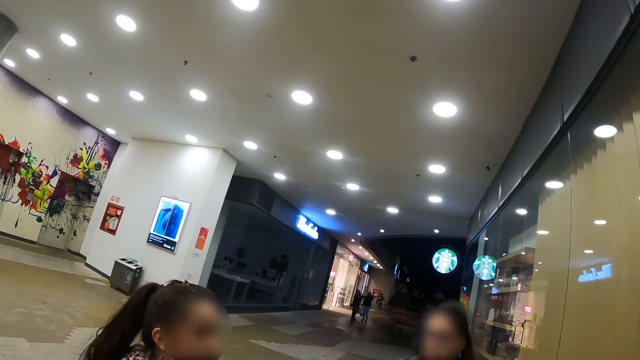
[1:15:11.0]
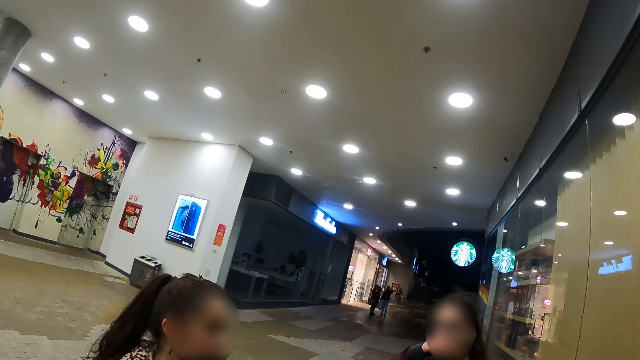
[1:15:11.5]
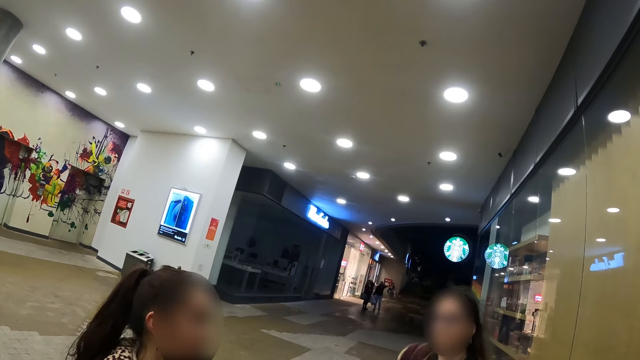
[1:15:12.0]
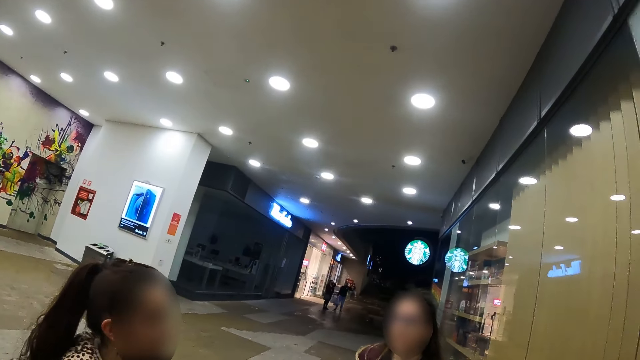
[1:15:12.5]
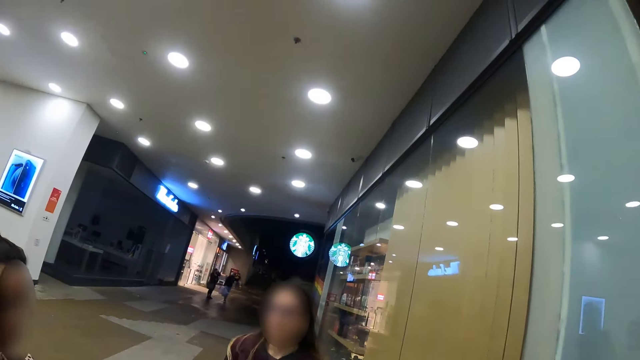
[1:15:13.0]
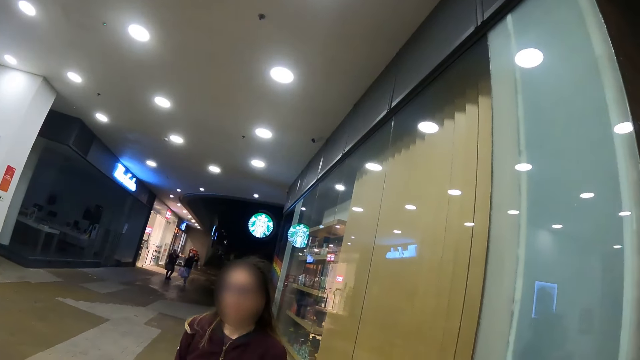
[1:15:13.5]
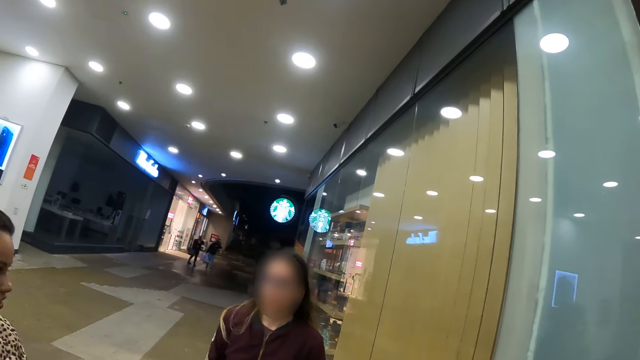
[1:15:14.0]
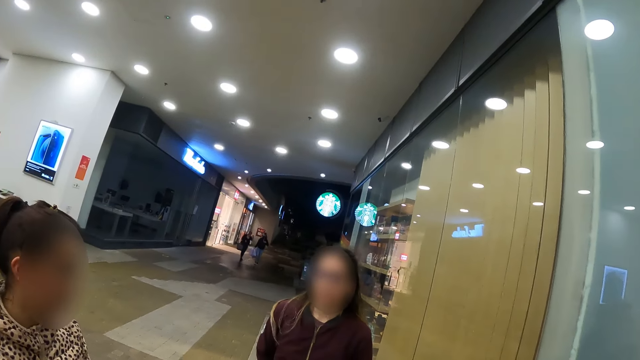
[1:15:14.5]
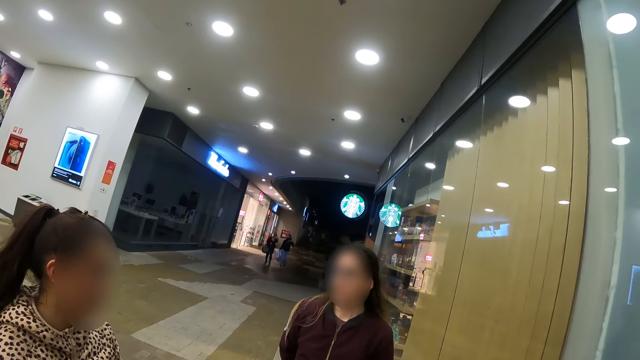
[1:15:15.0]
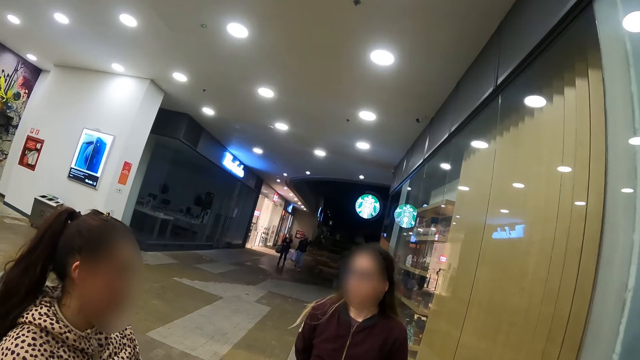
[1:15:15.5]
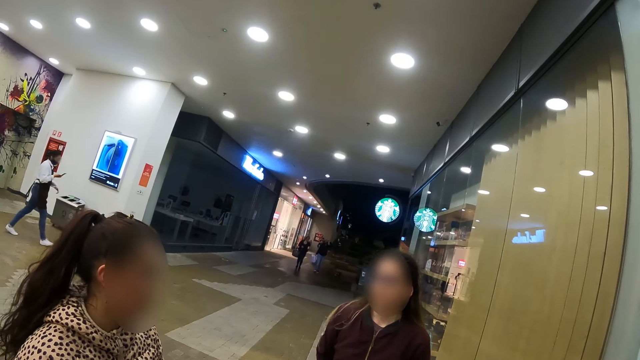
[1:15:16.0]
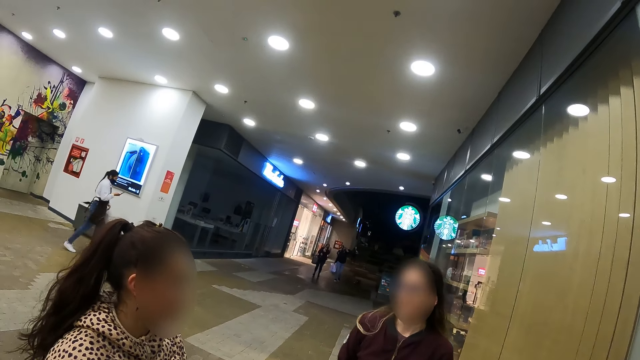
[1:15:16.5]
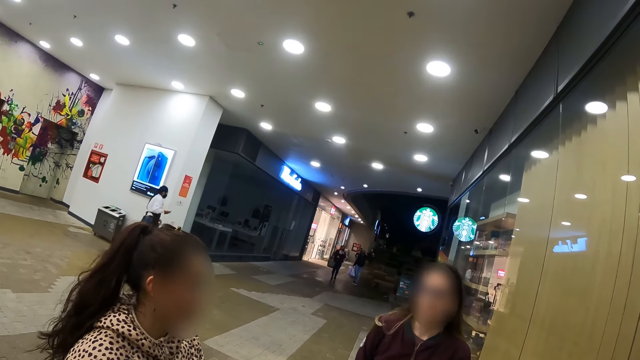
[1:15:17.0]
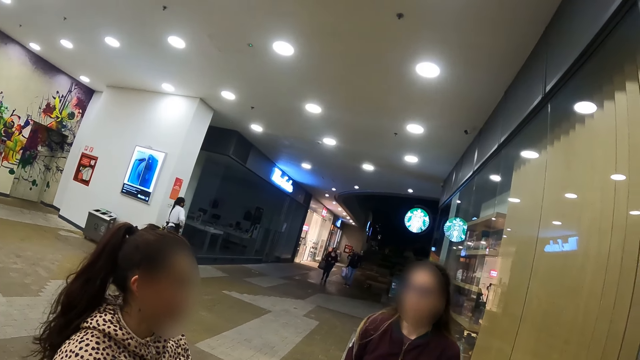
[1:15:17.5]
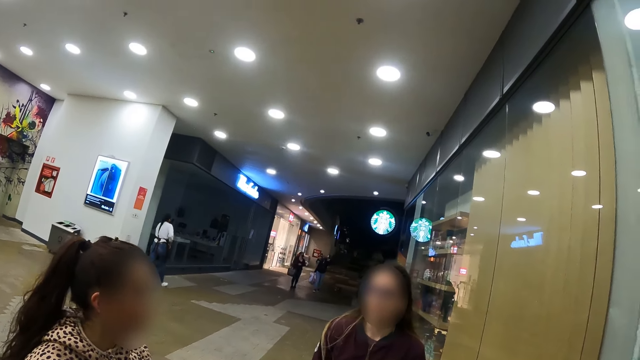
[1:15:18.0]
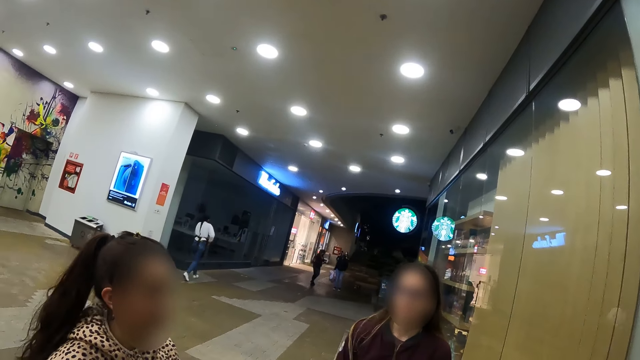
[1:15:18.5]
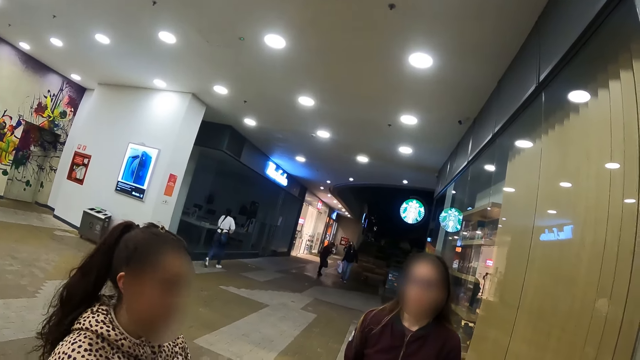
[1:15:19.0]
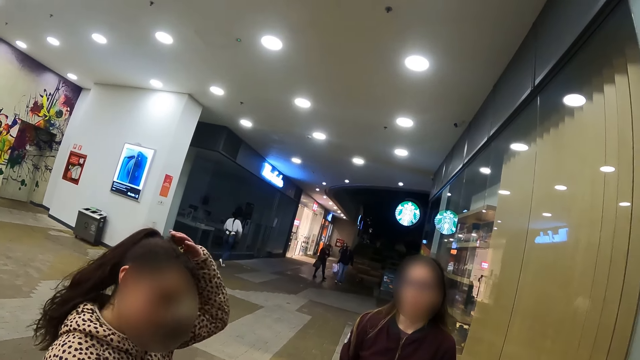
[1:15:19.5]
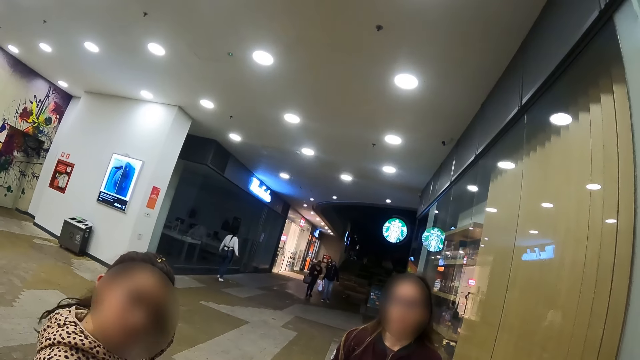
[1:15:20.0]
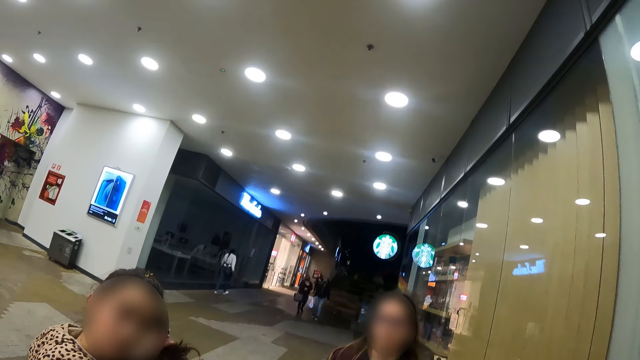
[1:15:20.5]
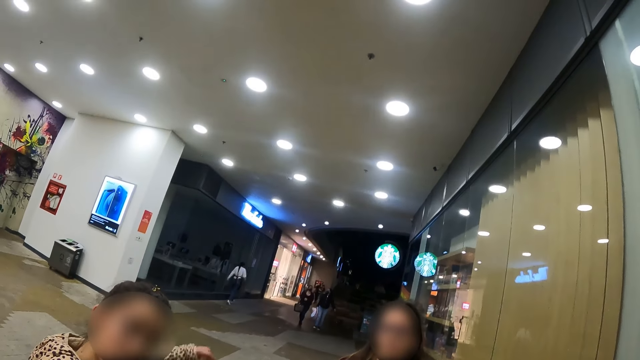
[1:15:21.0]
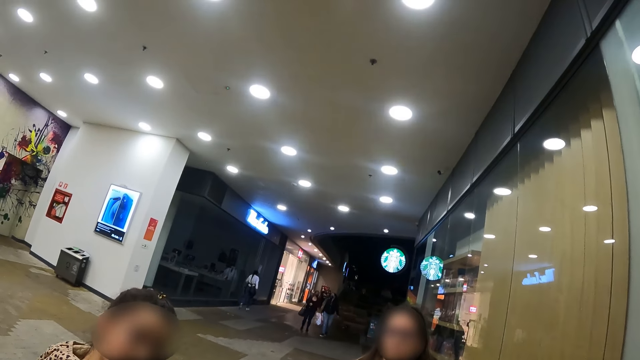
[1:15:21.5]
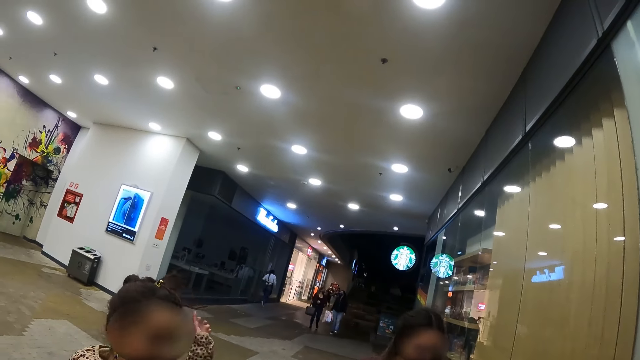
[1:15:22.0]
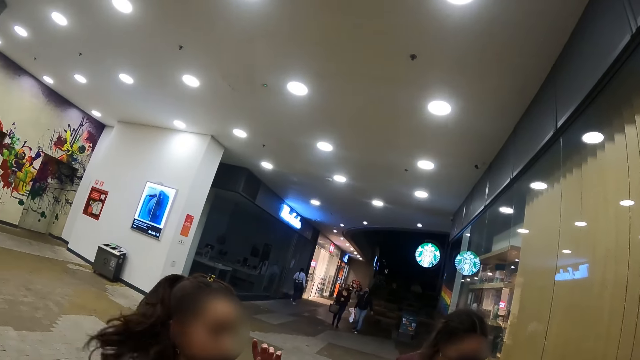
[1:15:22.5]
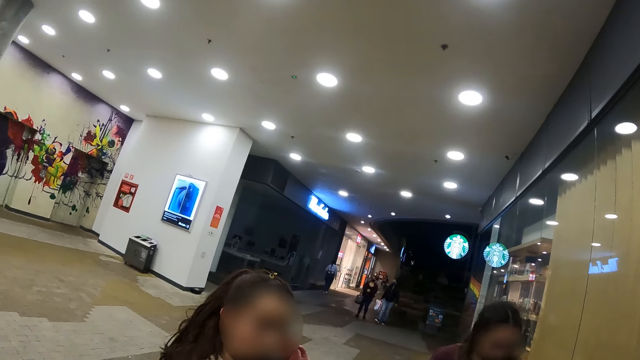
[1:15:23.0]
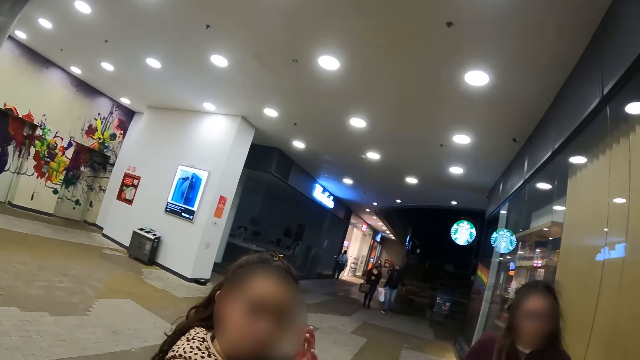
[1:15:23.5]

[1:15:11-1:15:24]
A woman converses to another woman. The first woman holds her hair.

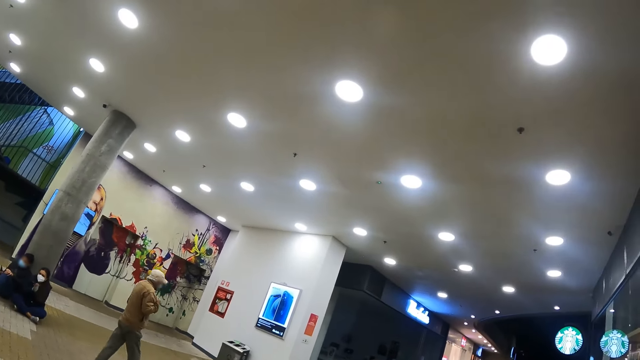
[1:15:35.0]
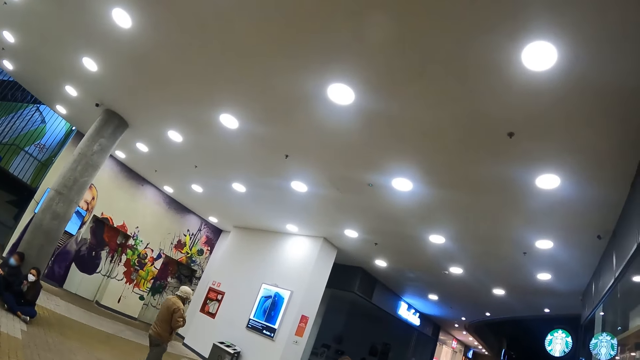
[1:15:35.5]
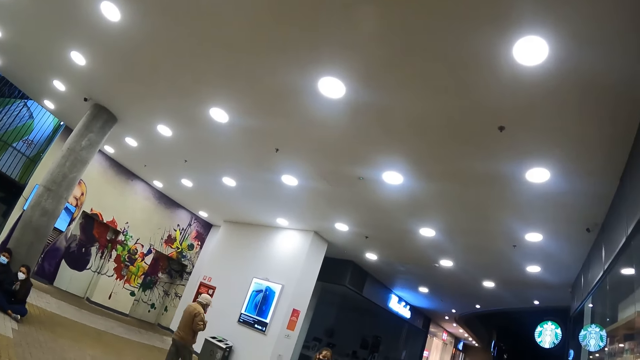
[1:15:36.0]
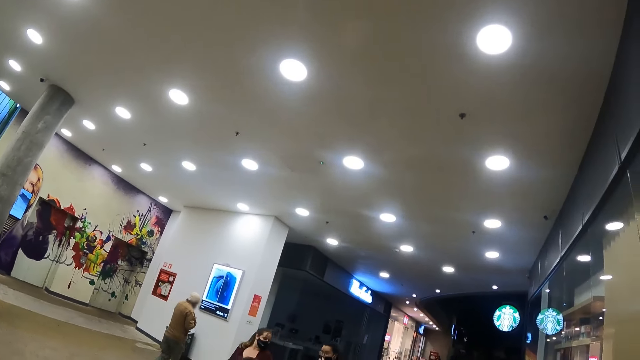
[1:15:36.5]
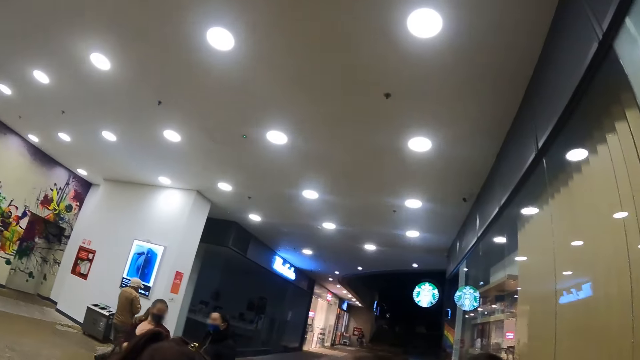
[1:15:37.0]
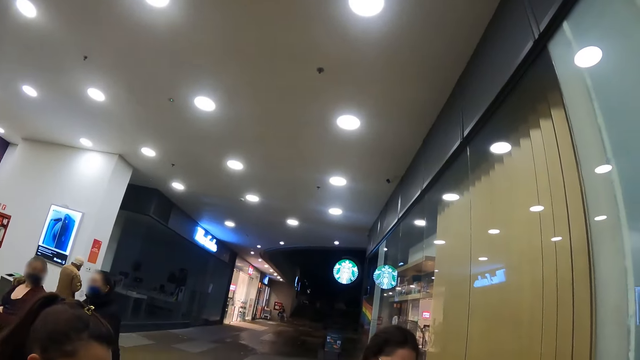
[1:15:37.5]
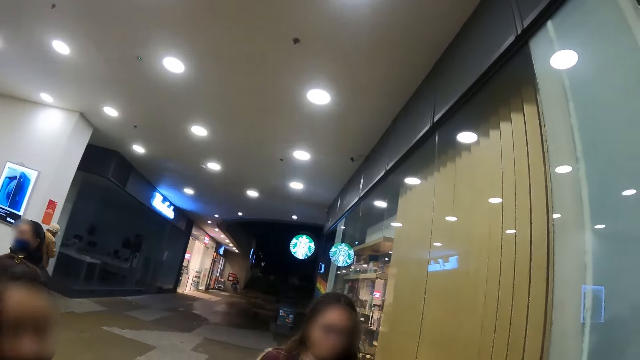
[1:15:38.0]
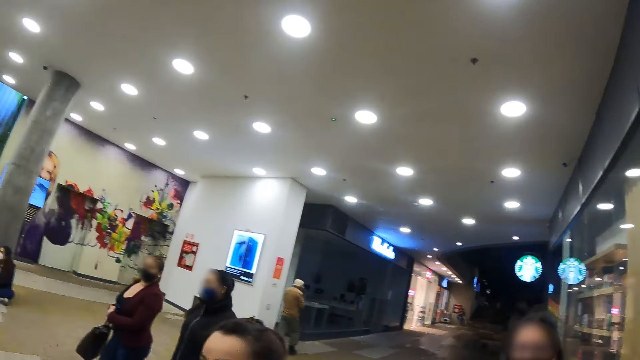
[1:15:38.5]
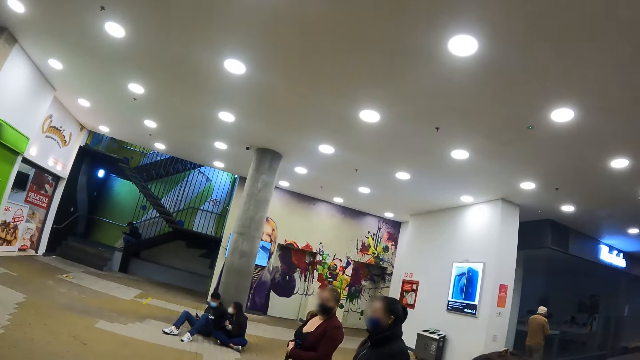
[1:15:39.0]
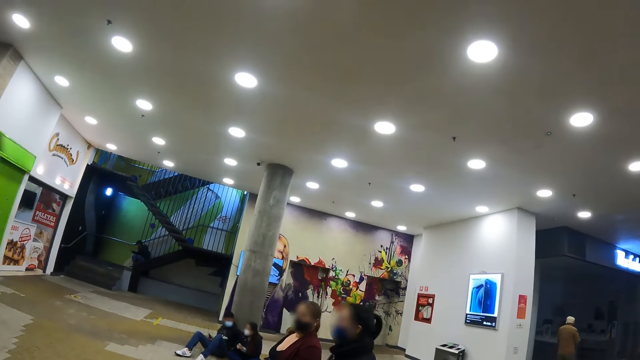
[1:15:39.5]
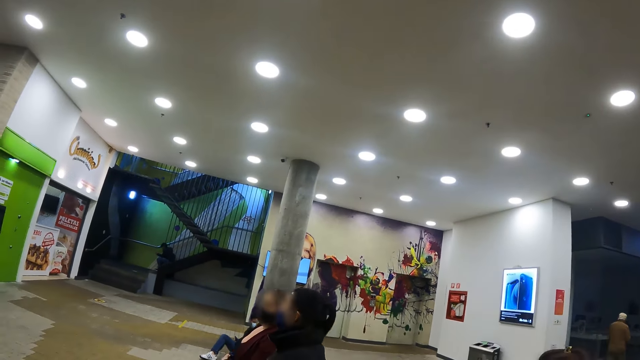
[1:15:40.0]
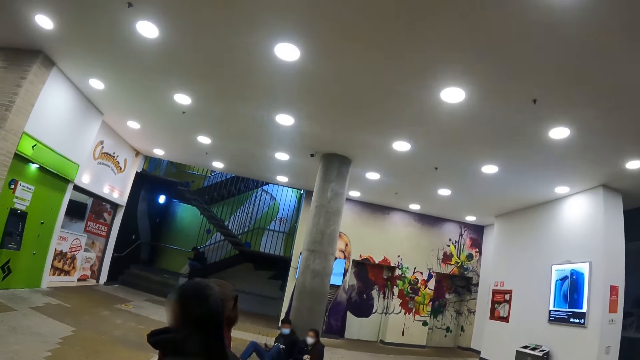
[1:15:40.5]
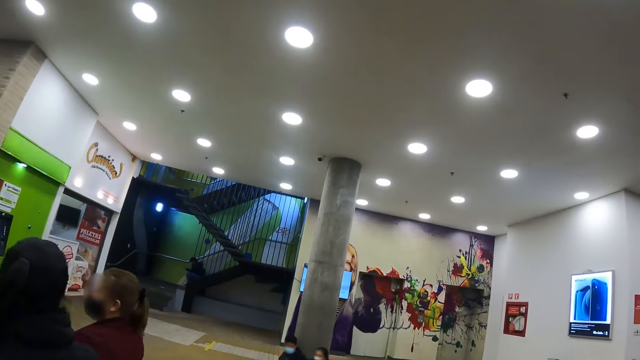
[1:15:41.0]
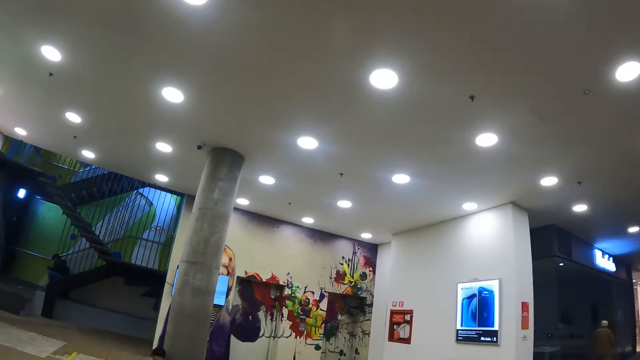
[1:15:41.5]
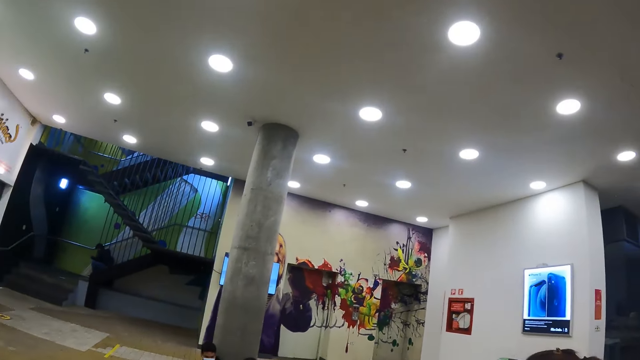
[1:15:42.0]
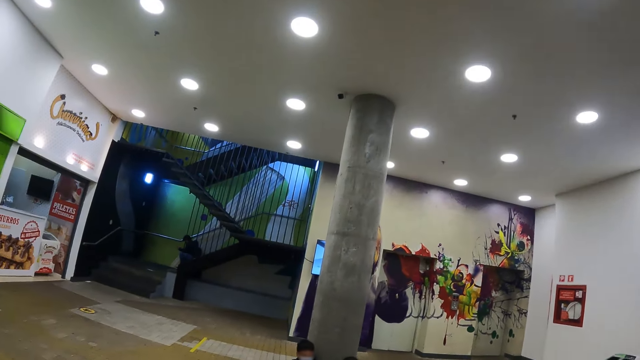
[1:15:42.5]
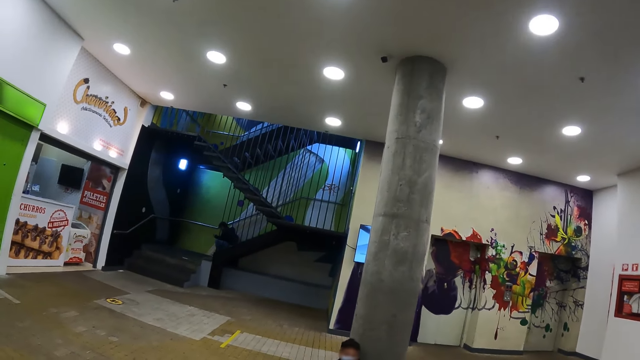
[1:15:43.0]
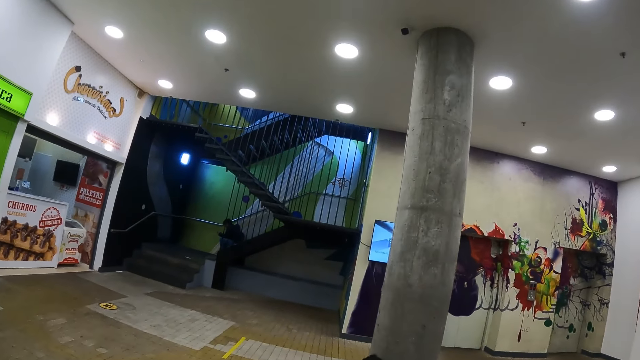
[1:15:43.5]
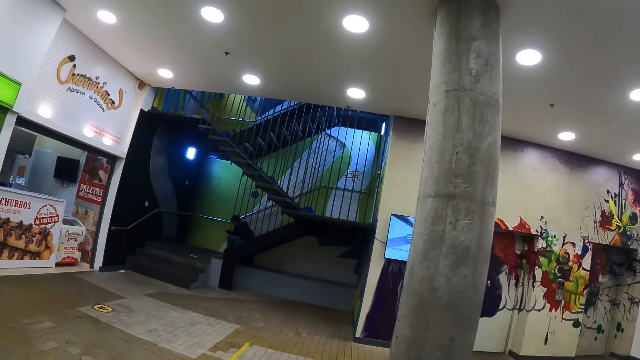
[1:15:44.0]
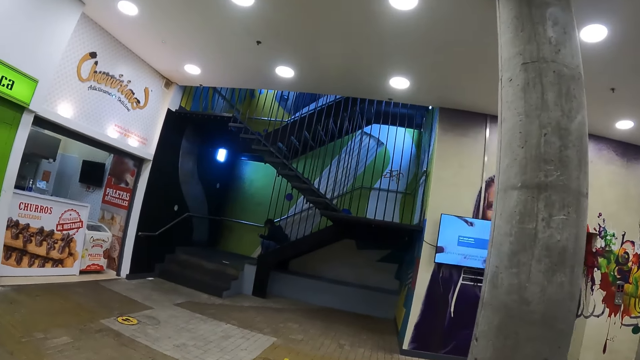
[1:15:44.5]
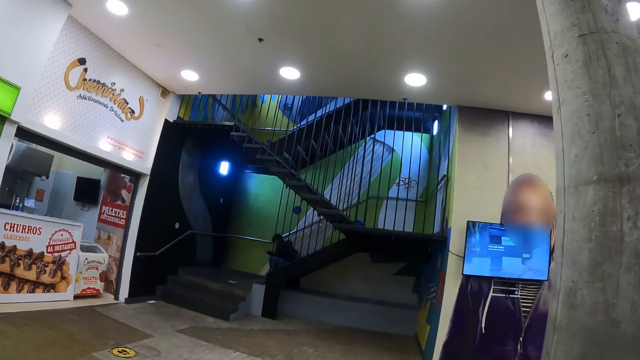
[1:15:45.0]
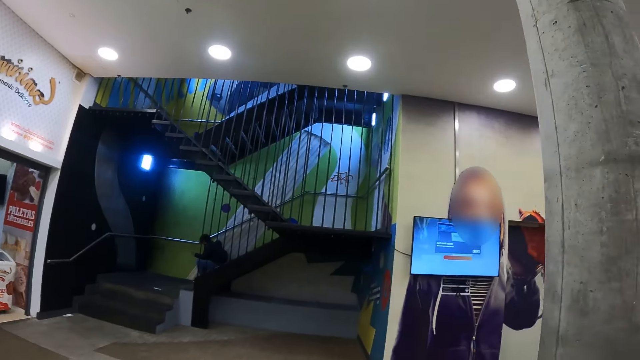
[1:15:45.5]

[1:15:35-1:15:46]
The camera wearer walks across the building.
